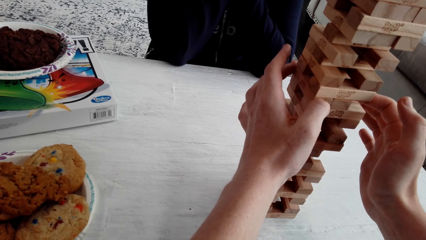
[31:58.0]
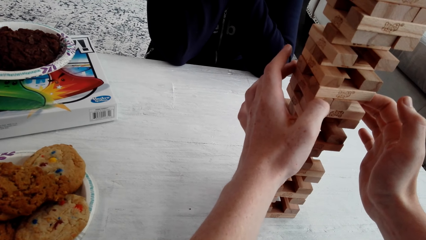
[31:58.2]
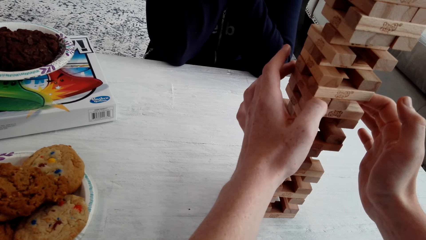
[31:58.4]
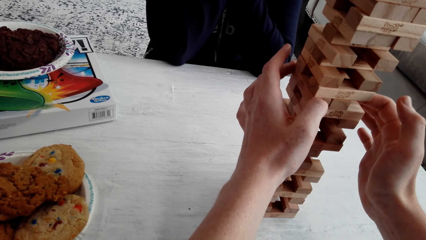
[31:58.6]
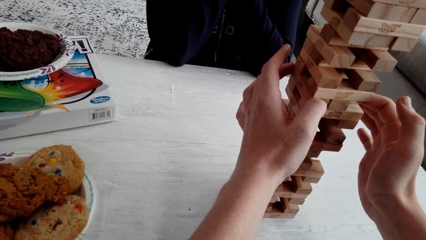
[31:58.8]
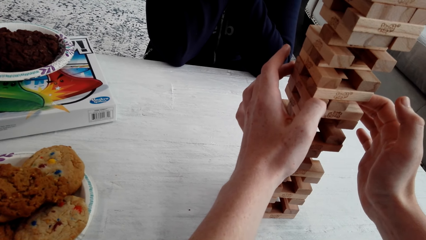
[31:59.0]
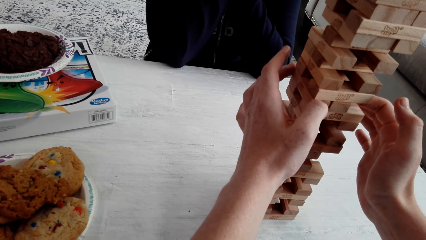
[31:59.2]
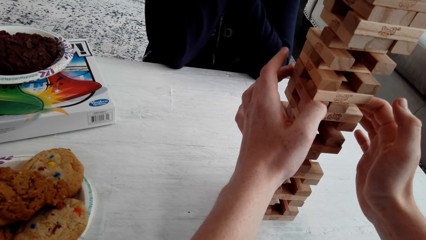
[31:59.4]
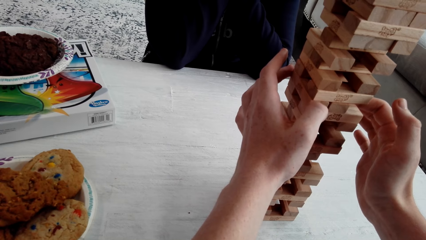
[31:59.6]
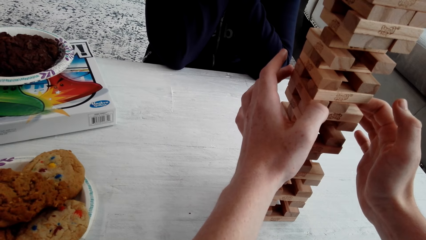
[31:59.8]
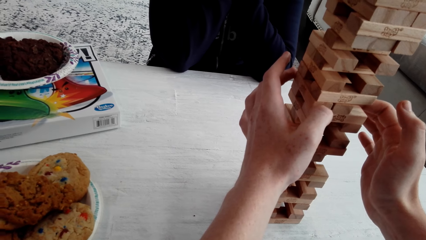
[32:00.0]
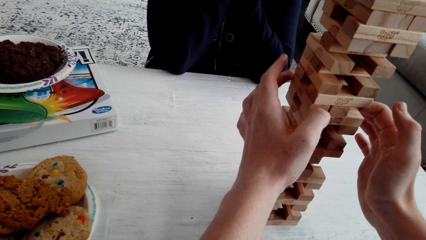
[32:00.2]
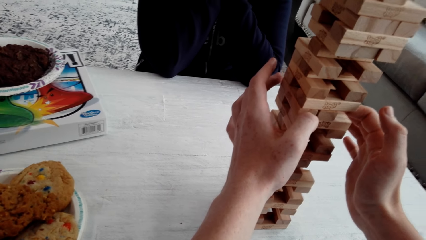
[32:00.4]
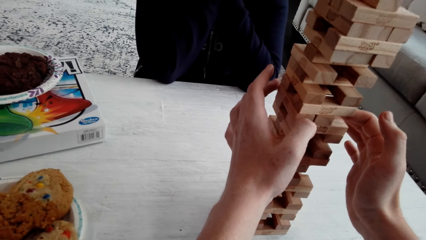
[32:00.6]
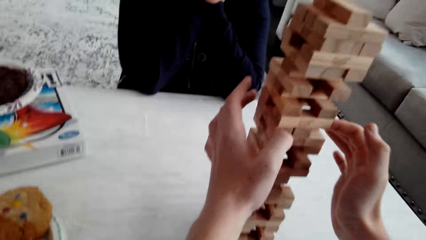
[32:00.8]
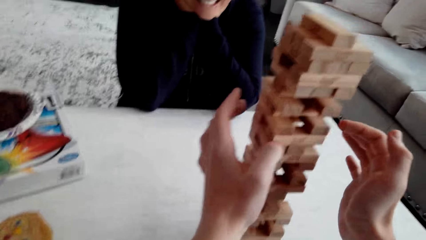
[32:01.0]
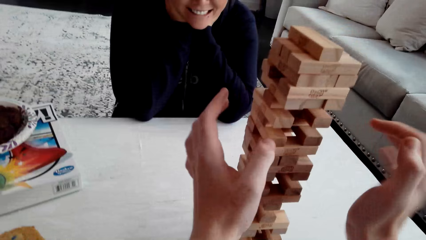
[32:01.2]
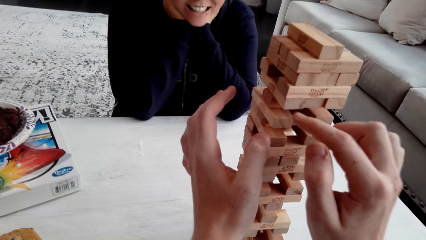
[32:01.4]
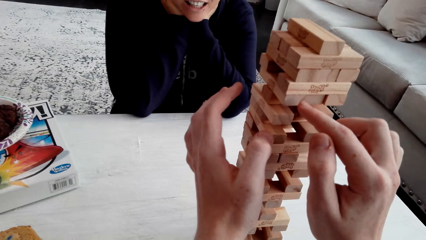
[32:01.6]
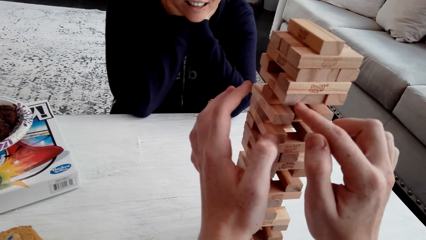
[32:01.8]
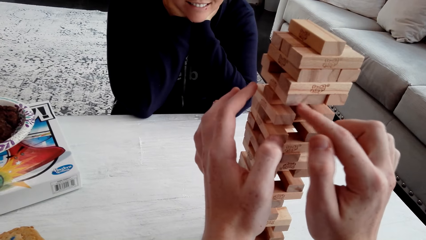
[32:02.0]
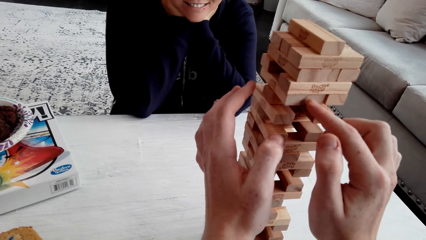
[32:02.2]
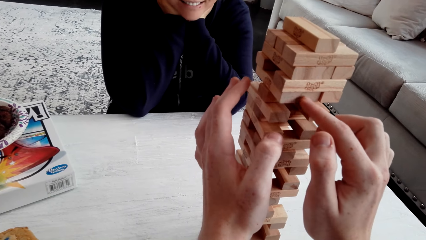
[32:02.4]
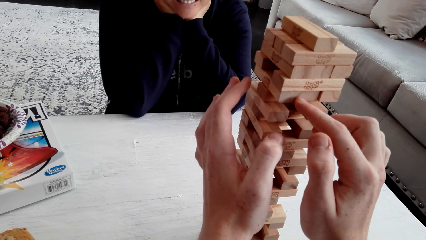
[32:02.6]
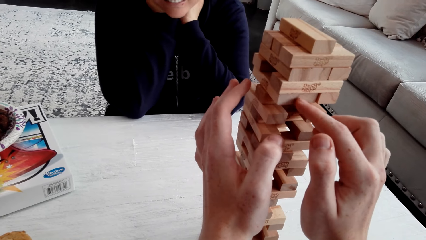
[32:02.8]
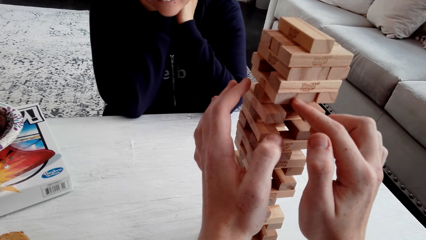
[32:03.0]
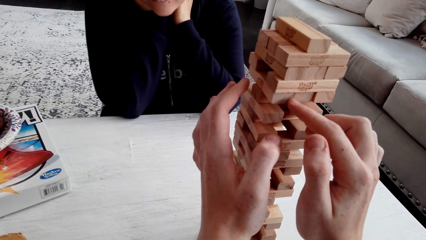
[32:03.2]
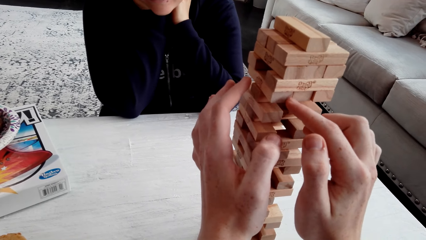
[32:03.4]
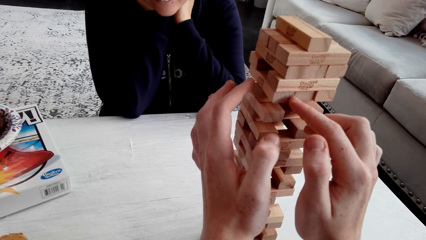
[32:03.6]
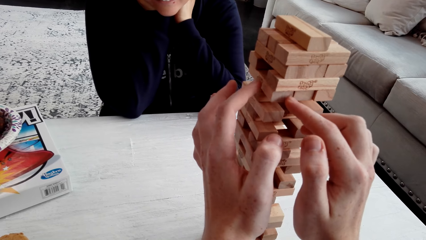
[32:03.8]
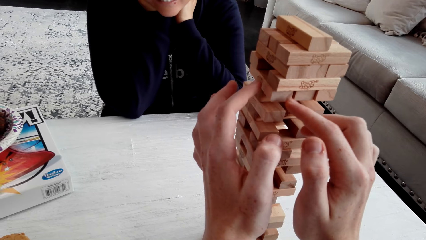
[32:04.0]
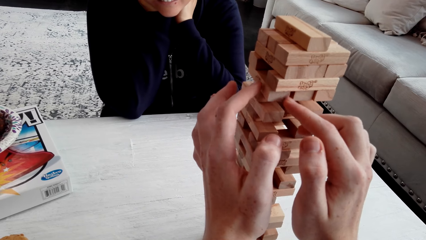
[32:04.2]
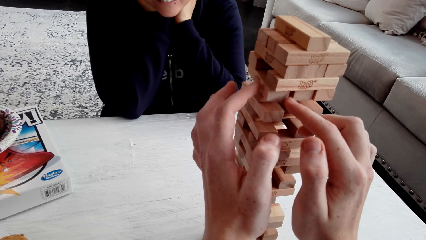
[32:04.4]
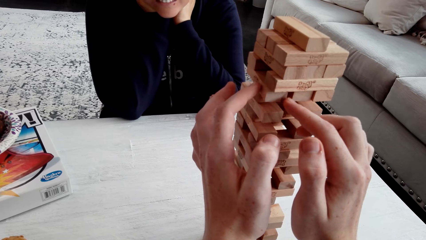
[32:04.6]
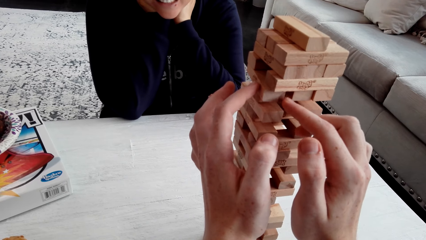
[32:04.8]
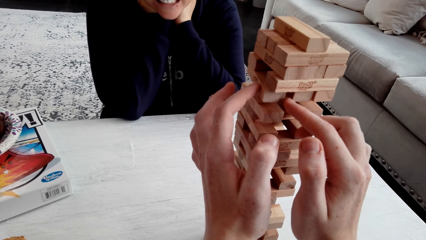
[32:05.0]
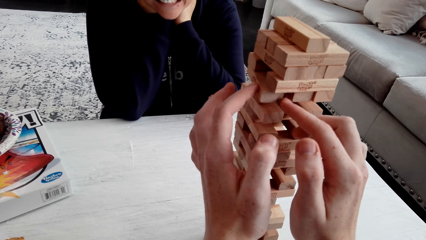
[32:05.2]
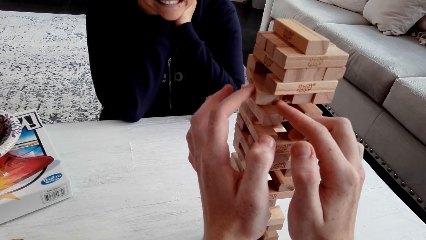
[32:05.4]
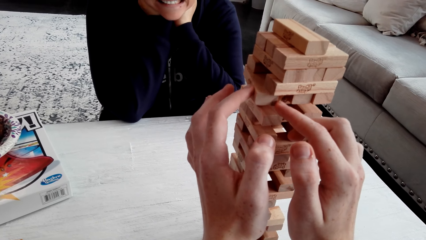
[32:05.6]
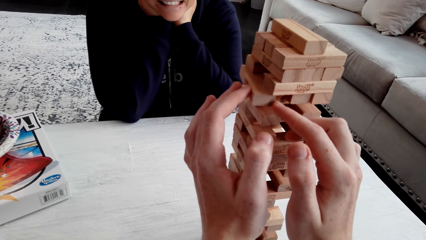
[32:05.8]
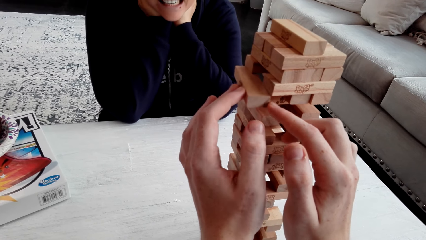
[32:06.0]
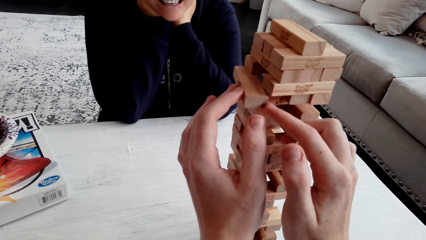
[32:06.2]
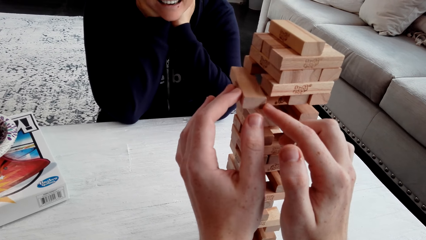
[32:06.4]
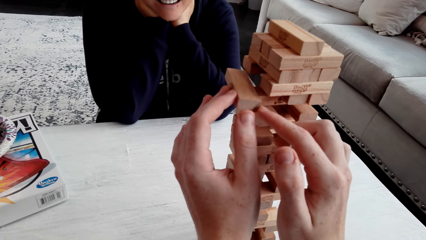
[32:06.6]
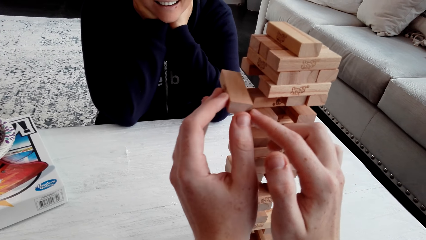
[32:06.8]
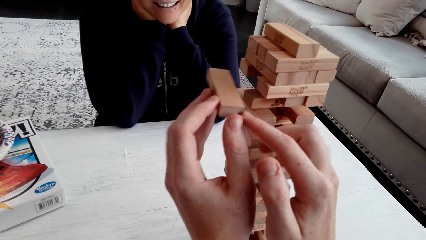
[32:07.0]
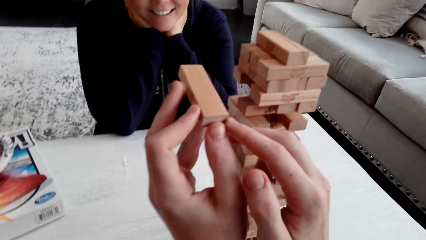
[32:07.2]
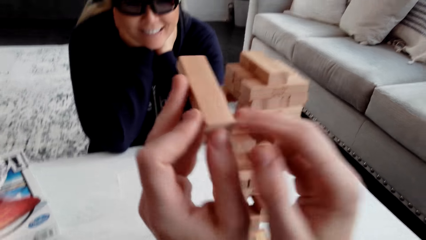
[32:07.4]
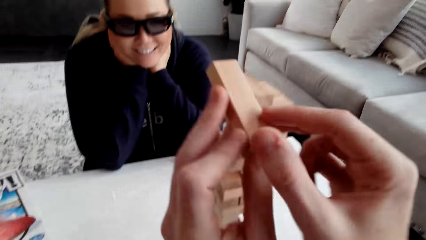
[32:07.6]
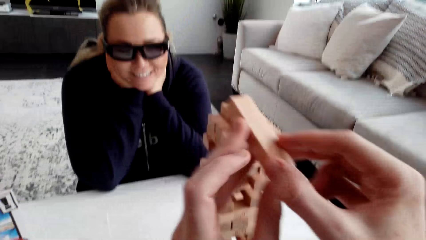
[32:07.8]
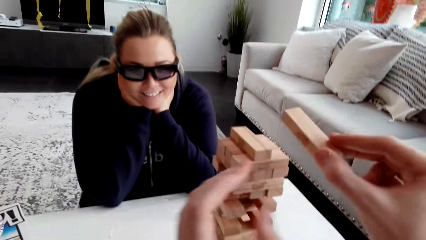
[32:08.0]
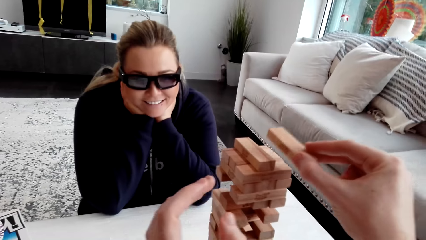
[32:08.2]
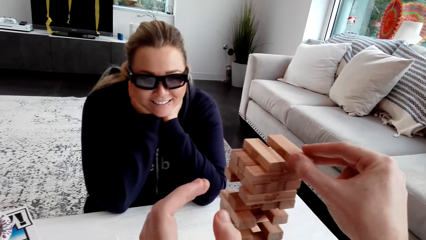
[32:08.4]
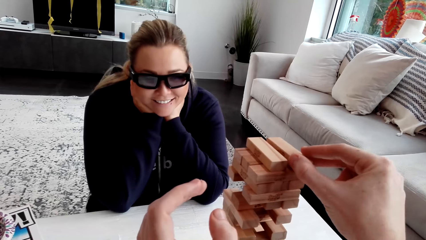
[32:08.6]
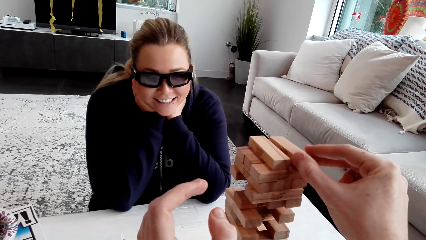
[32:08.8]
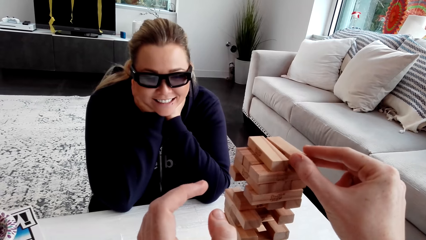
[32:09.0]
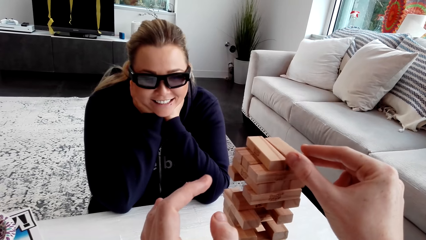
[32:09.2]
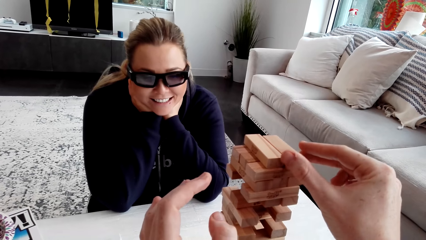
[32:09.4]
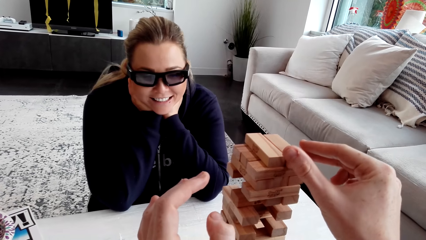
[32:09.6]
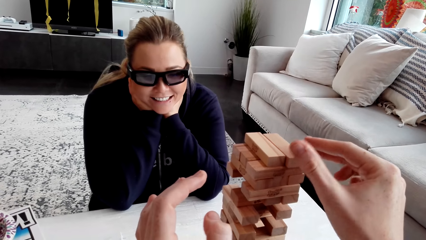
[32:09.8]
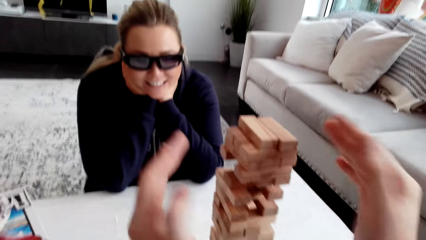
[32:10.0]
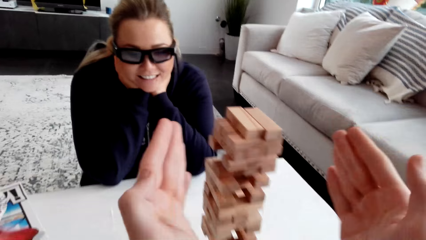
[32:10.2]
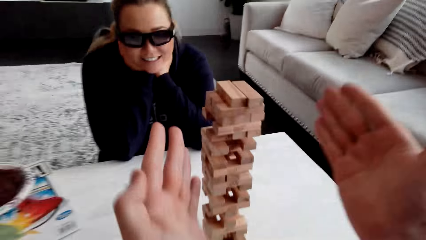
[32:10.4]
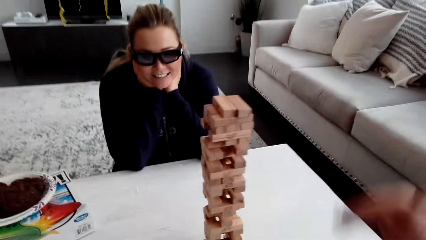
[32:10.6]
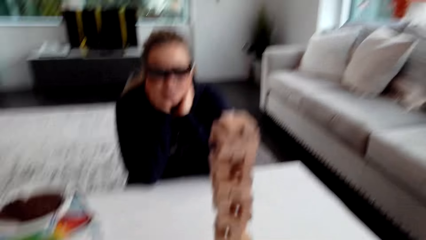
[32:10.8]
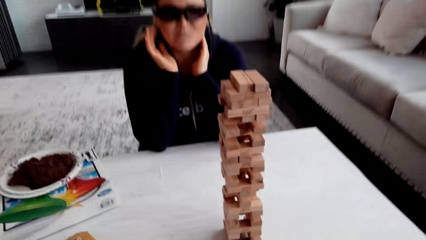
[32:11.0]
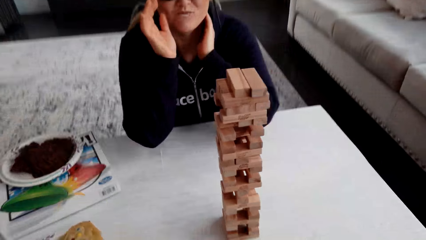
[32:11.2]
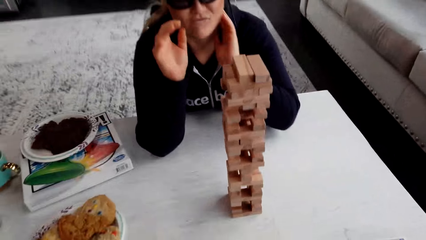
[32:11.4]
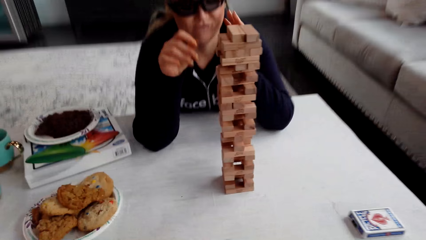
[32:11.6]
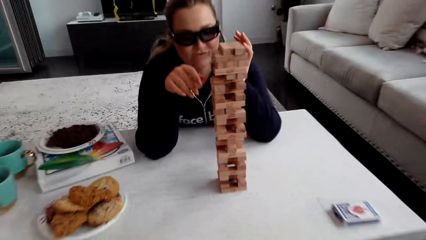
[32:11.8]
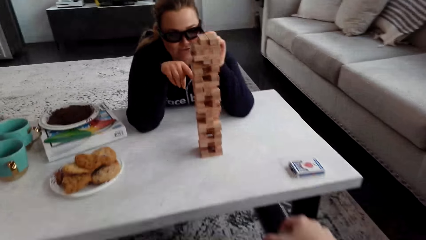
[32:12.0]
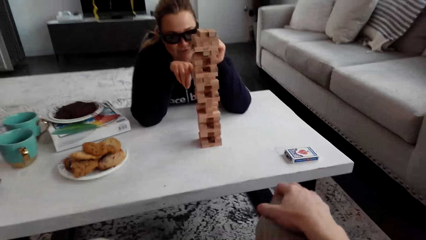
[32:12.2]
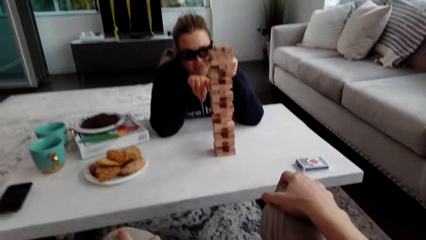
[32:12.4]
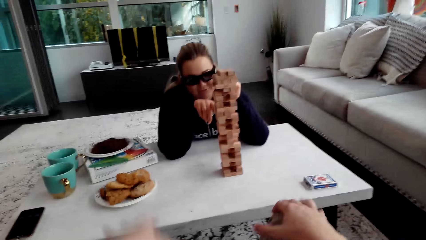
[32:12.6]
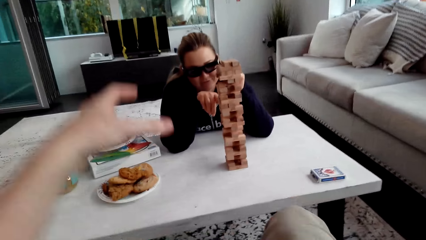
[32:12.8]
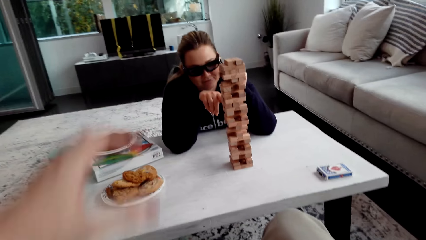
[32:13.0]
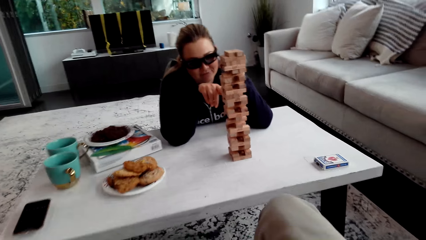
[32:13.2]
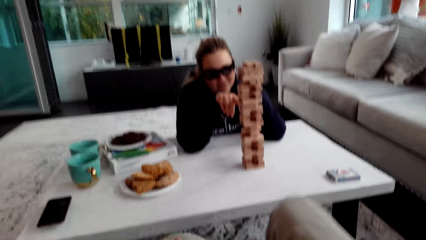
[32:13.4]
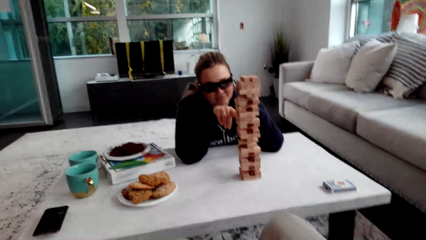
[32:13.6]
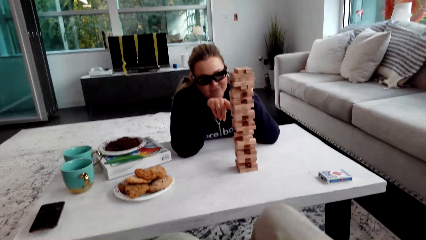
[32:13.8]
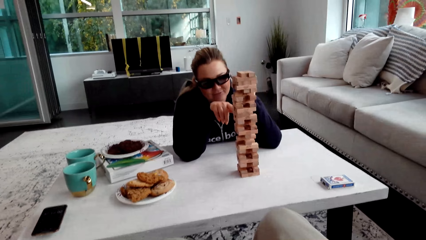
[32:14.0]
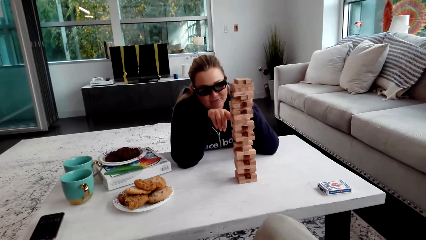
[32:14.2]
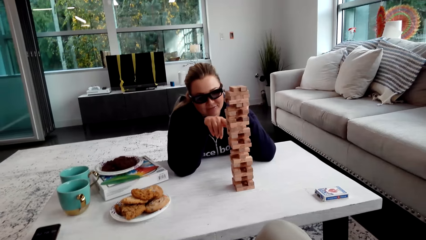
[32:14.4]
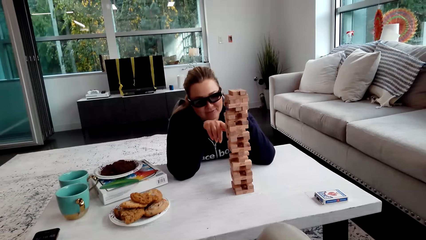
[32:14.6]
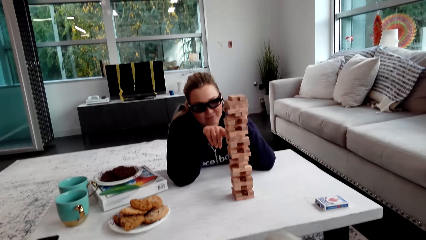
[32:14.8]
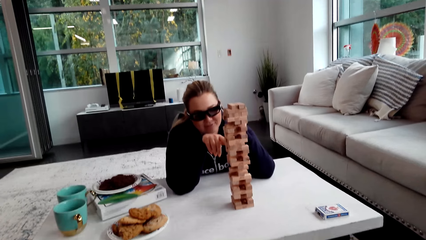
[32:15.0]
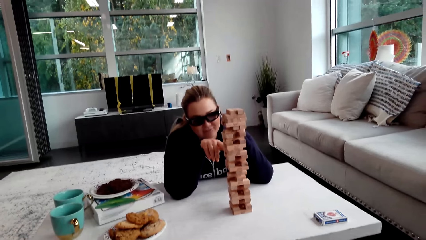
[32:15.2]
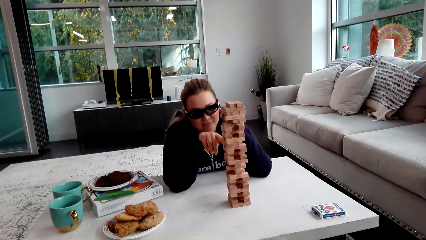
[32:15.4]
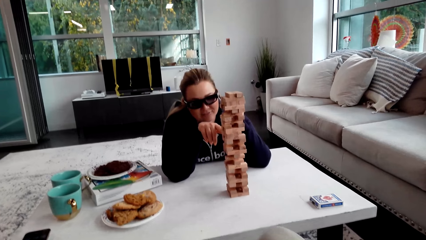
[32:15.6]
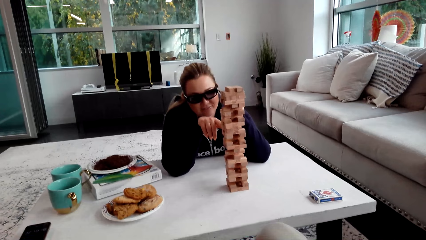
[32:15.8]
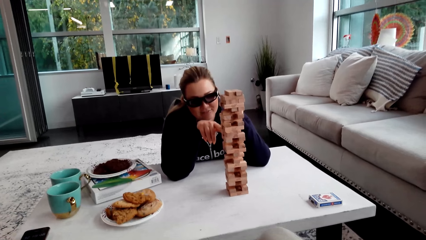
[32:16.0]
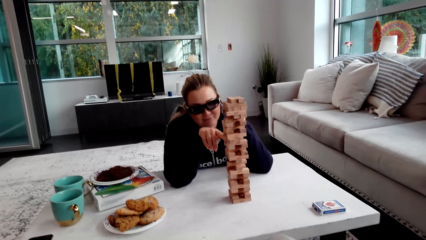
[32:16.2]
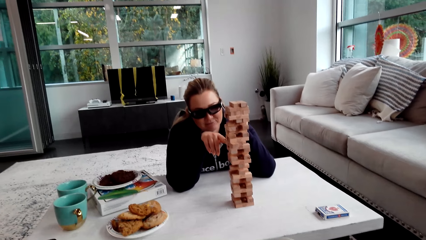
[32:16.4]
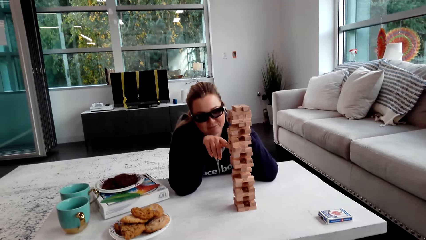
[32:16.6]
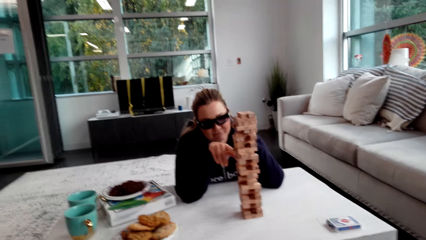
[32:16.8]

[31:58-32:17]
The camera wearer plays the jenga. A woman laughs. The camera wearer plays the jenga and talks to the woman. He removes the wooden jenga piece with both his hands. The woman laughs. The camera wearer puts the wooden jenga piece on top of the jenga with his right hand. He talks to the woman. The woman plays the jenga. She plays the jenga again. The camera wearer talks to the woman.
